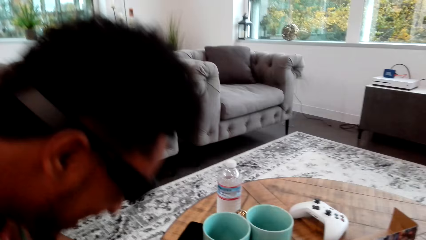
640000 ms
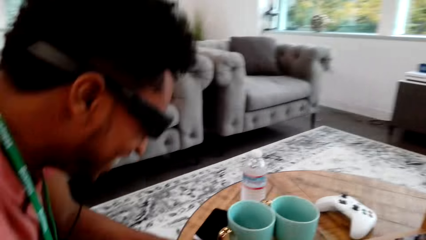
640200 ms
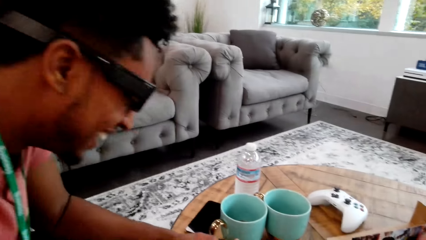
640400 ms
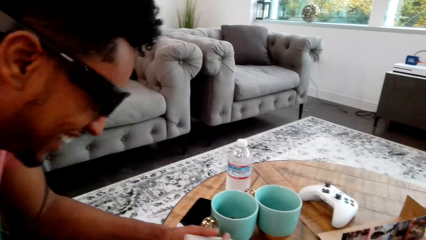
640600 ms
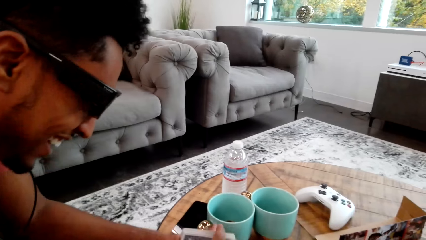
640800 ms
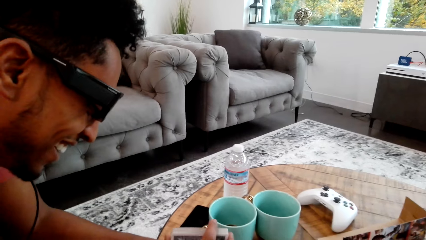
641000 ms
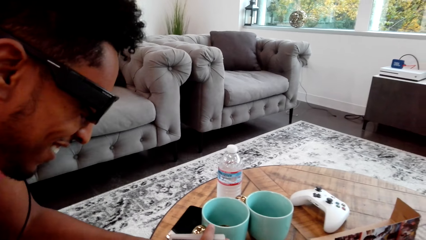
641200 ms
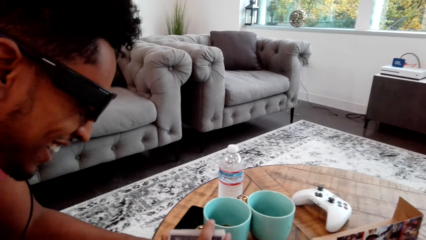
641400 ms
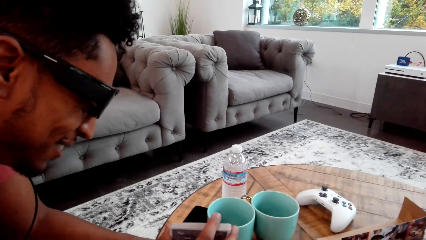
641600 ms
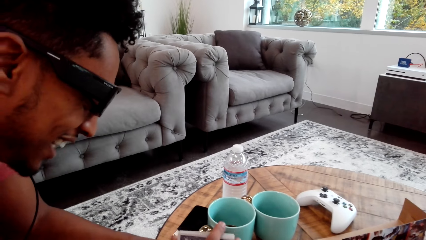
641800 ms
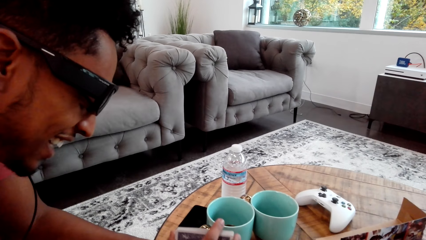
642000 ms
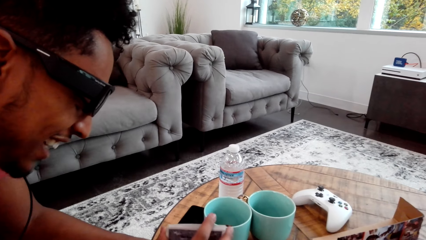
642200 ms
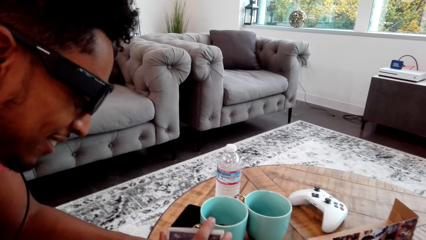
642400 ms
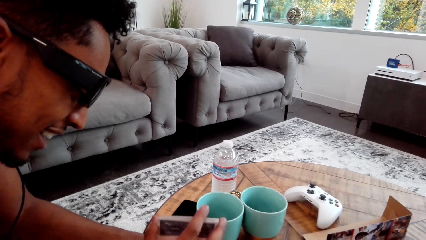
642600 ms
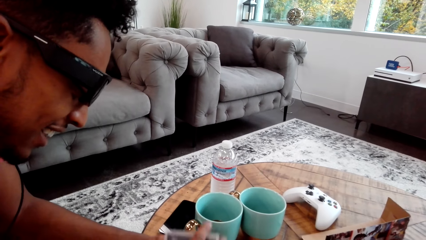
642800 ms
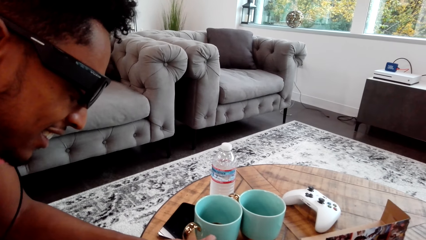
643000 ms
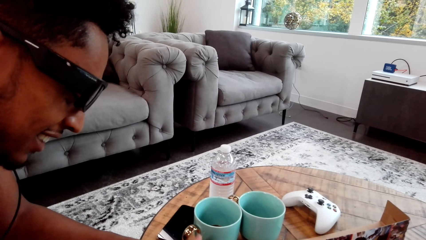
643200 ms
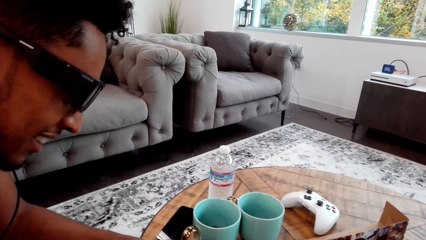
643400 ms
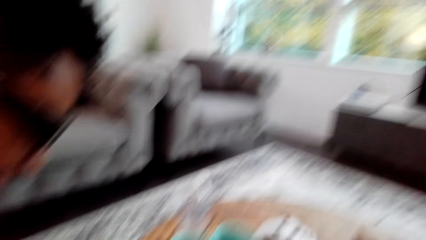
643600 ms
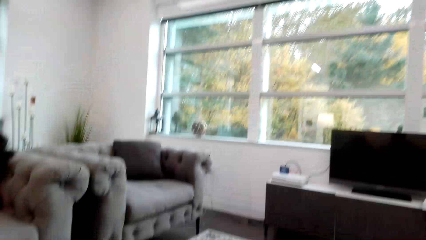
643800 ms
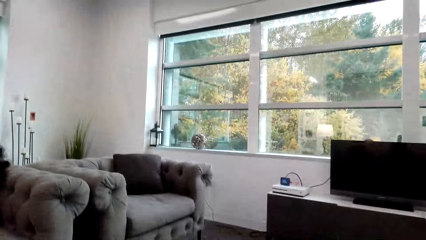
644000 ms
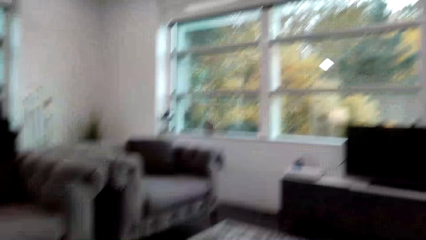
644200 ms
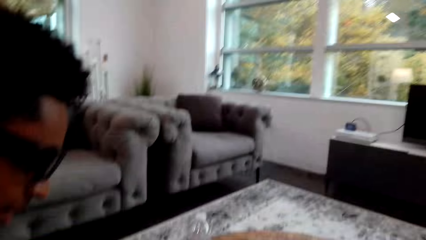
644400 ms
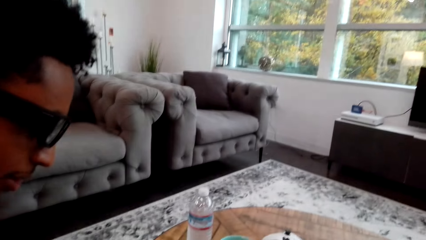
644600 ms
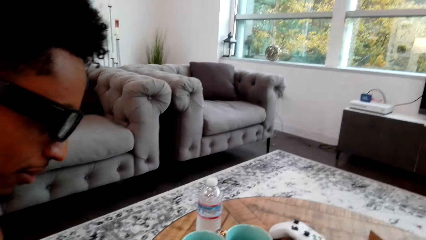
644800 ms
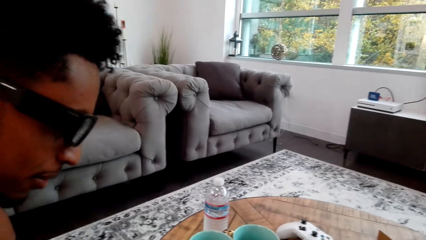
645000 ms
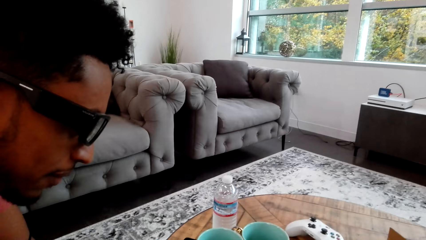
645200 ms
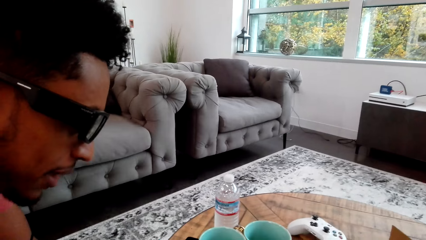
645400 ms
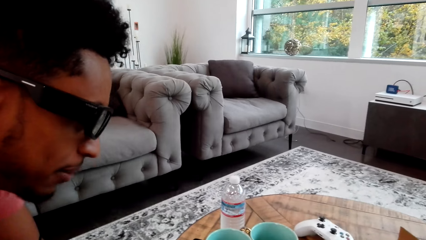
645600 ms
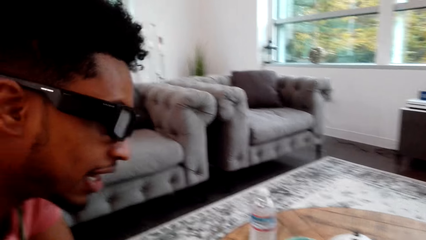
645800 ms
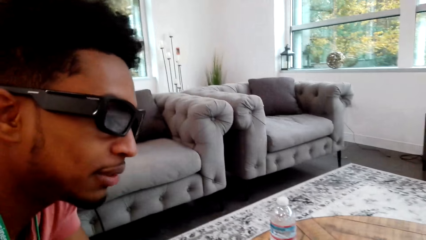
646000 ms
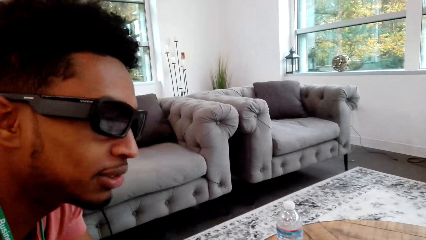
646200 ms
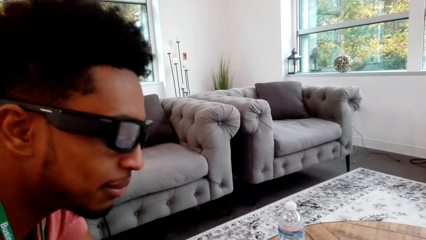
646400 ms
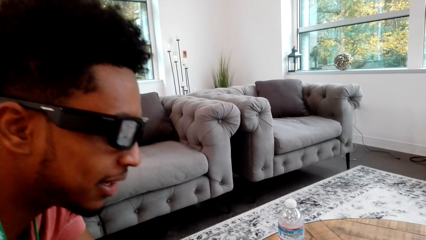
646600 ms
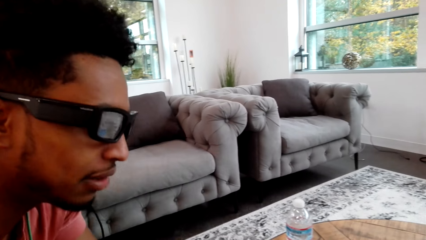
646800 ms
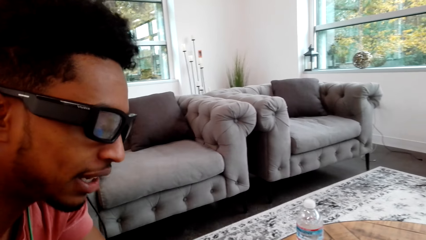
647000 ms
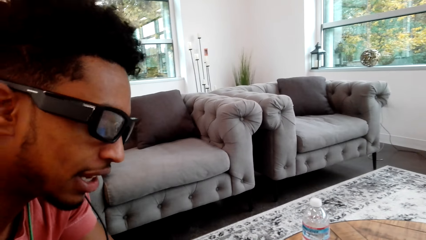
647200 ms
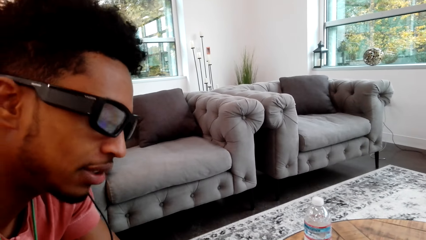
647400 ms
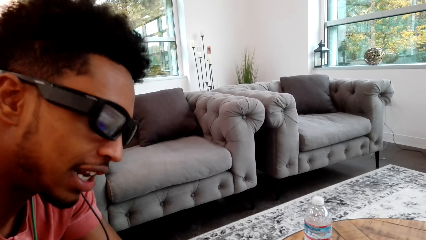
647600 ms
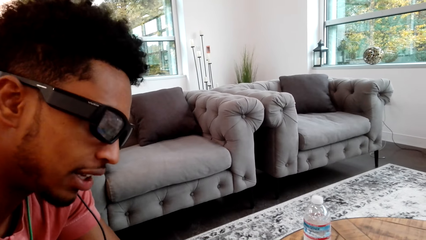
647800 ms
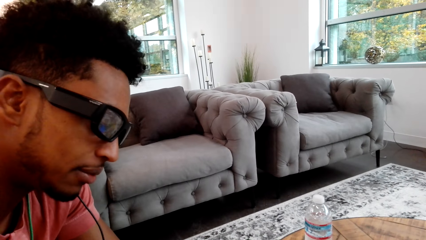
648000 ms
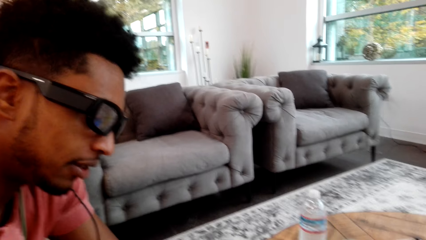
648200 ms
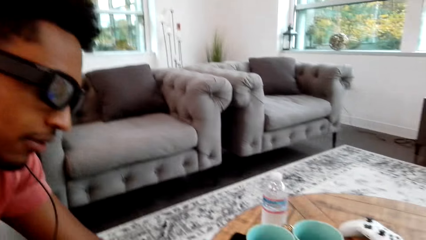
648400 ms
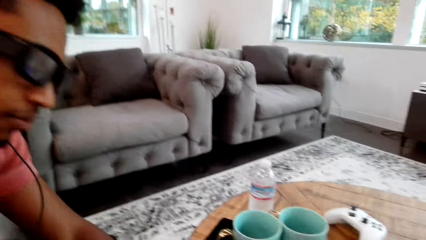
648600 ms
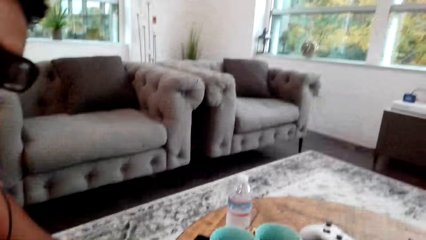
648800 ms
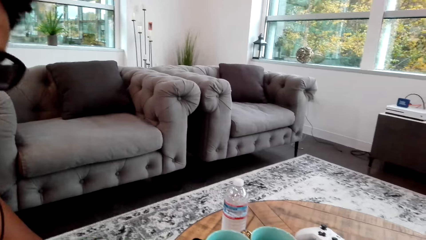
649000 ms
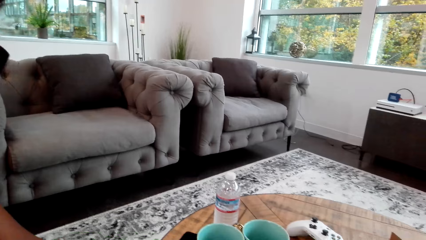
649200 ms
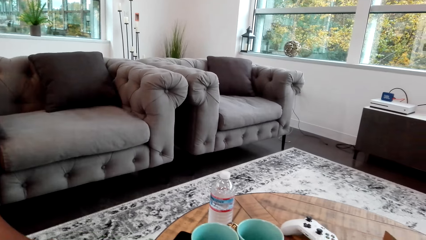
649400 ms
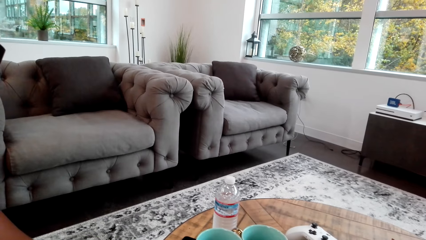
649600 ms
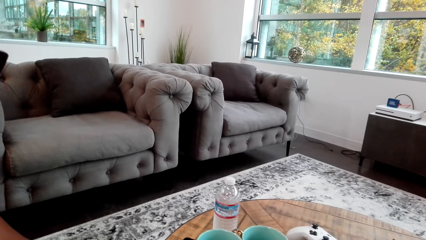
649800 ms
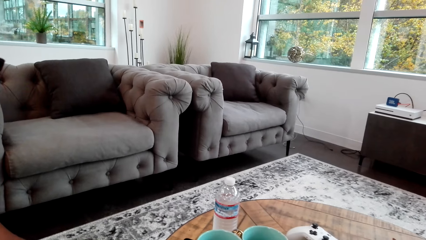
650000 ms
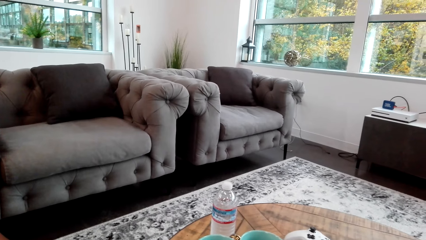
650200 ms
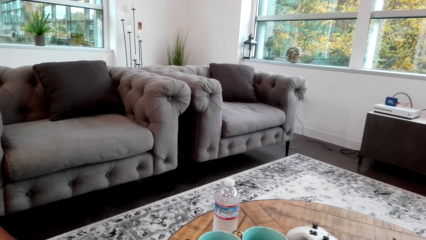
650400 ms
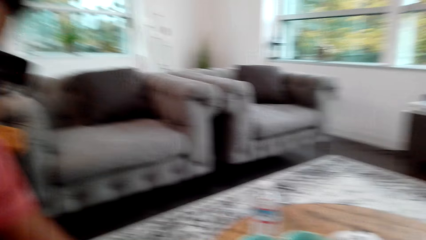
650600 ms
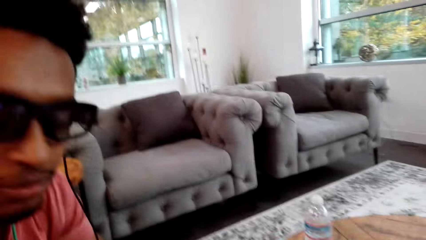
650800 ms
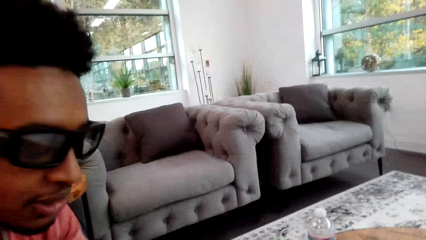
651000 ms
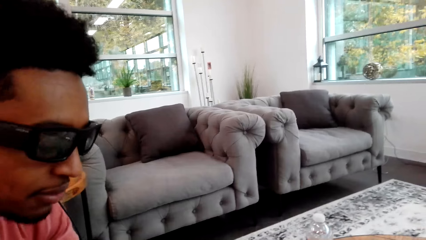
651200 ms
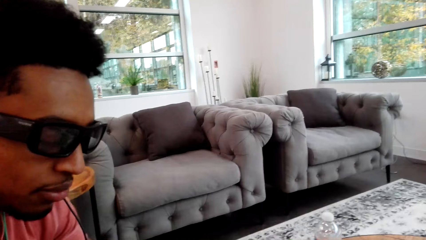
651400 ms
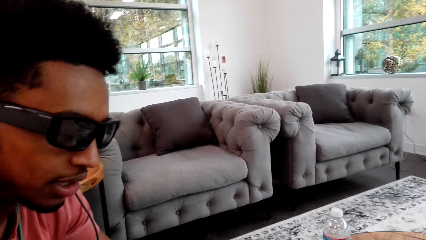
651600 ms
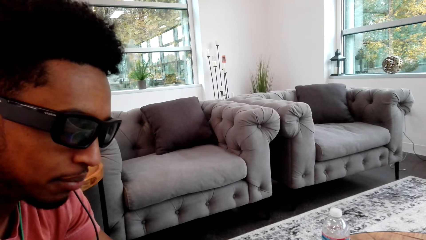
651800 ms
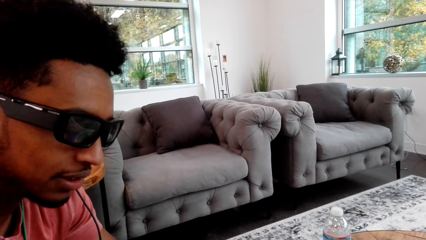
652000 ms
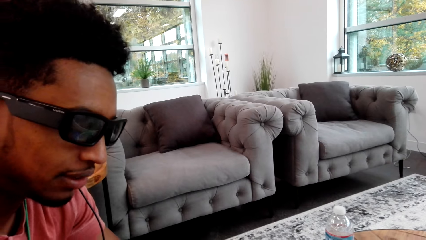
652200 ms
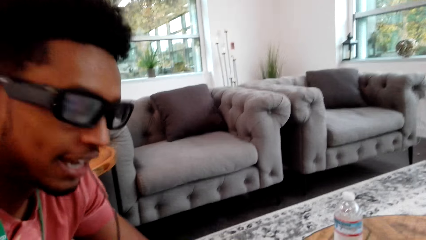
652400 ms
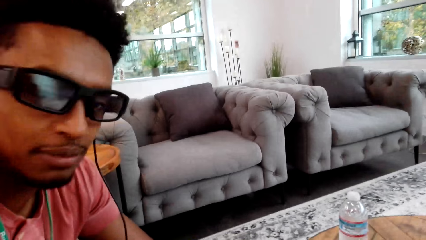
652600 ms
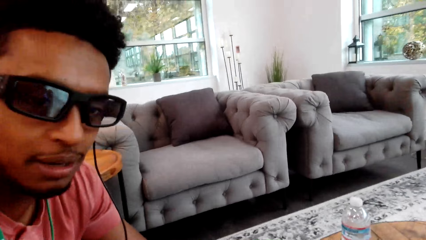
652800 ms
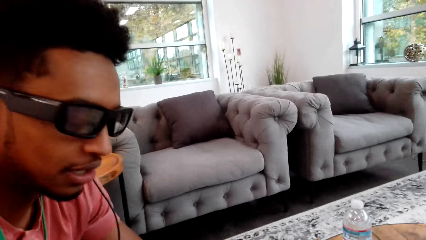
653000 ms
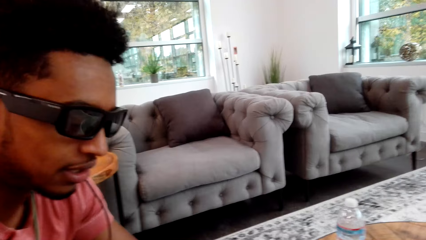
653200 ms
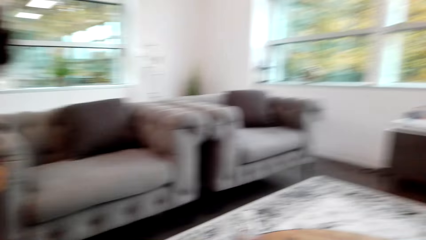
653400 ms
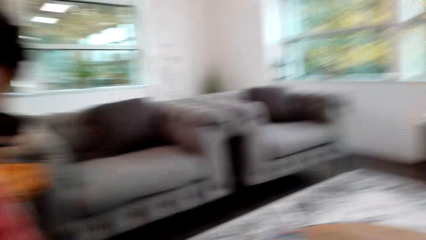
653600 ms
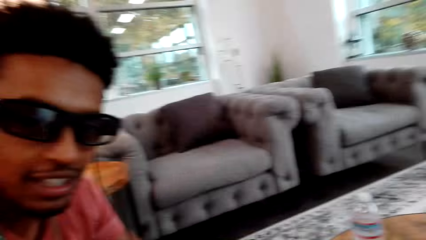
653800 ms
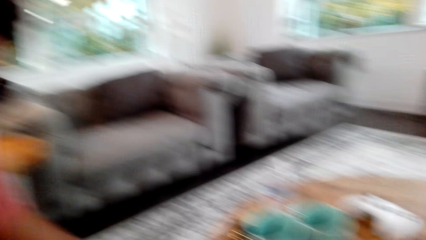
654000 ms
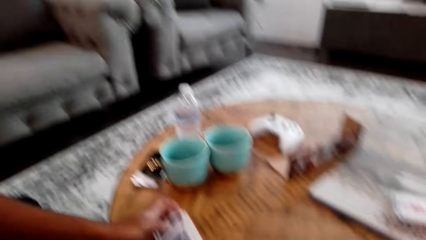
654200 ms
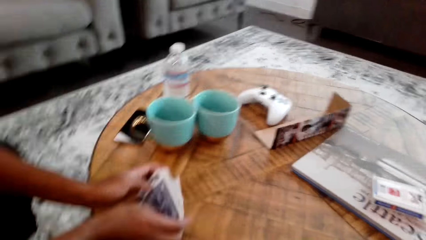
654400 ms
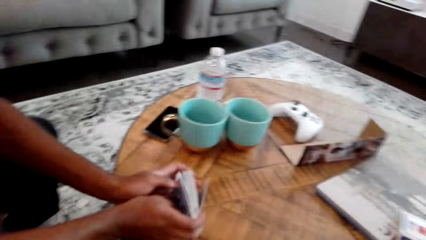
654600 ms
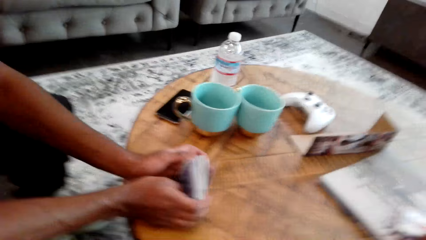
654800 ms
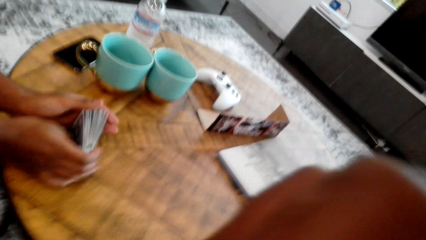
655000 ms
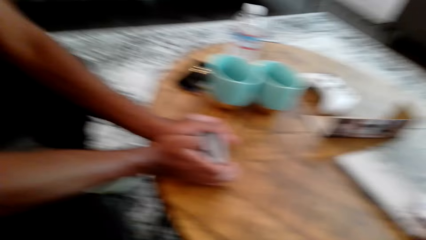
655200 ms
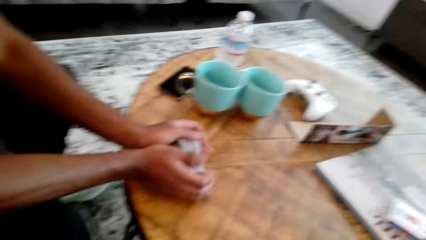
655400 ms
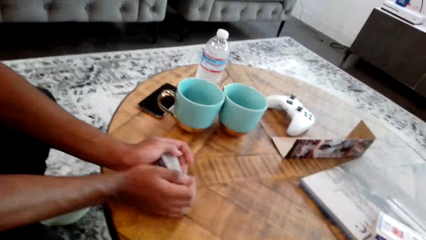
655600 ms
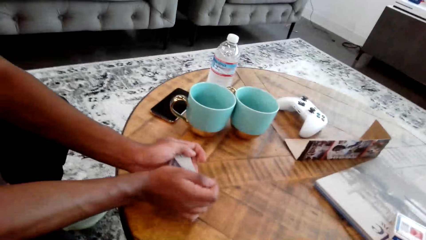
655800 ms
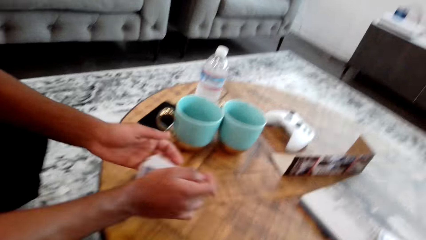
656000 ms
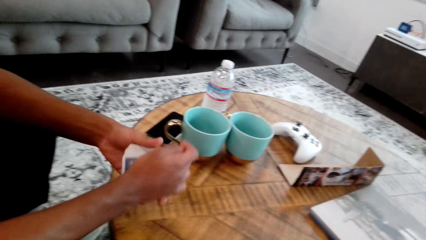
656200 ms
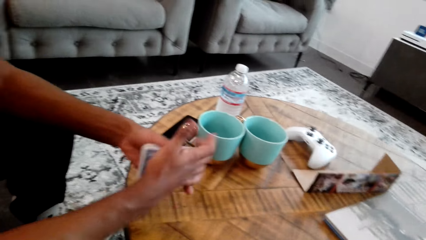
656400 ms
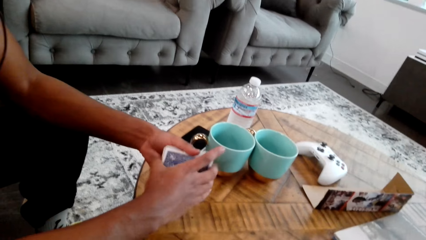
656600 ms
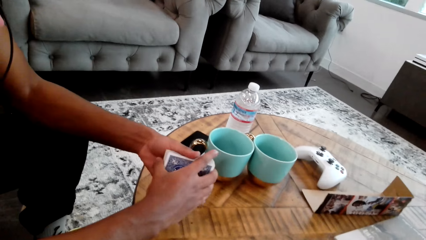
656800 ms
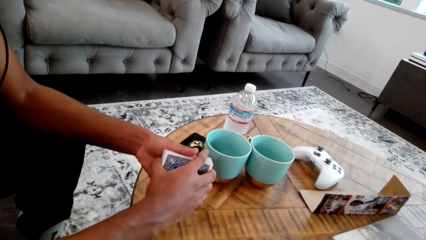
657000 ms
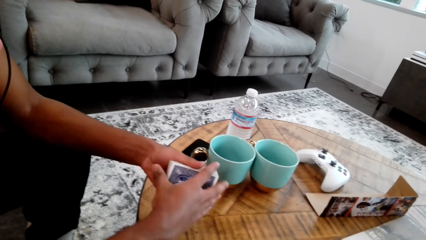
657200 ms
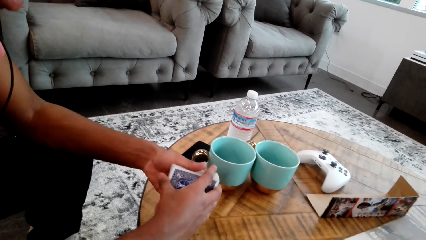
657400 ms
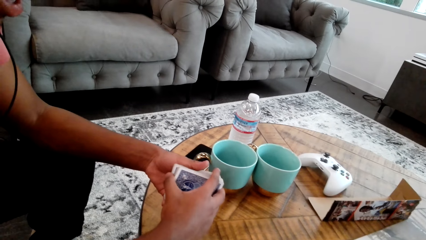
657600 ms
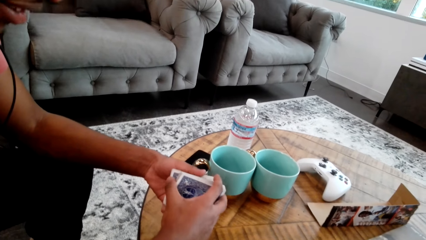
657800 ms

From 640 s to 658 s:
The camera wearer interacts with a man. The man shuffles cards and arranges the cards on the table.
